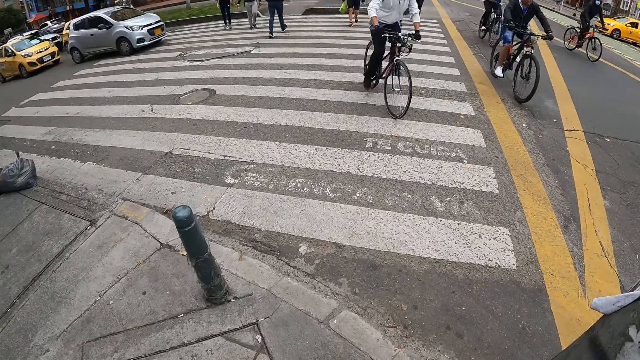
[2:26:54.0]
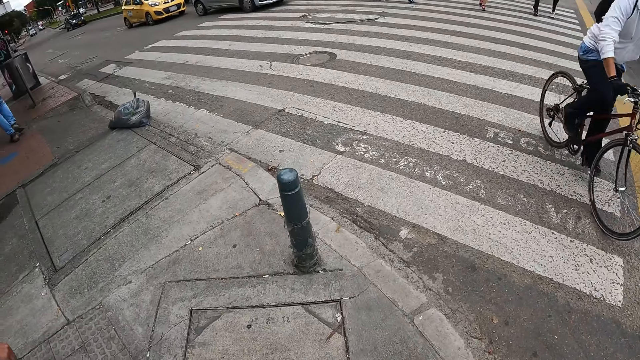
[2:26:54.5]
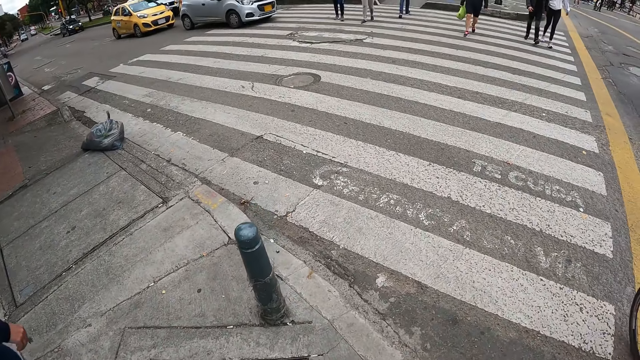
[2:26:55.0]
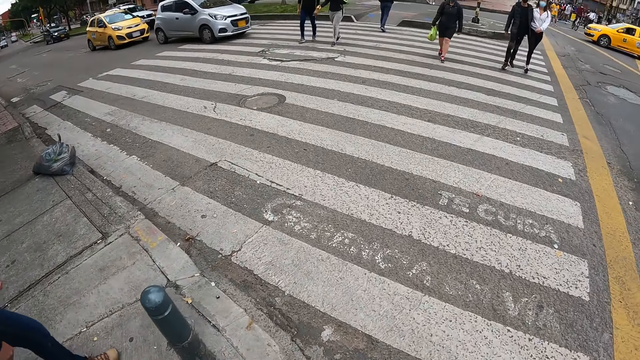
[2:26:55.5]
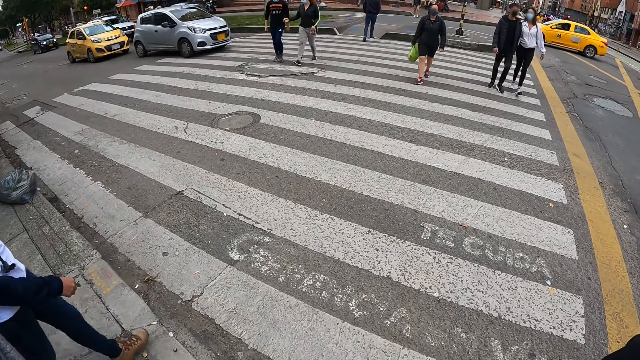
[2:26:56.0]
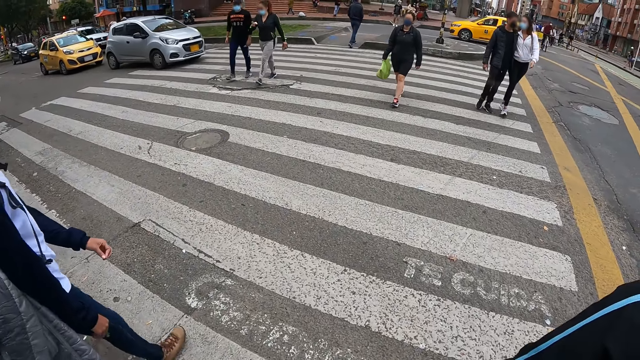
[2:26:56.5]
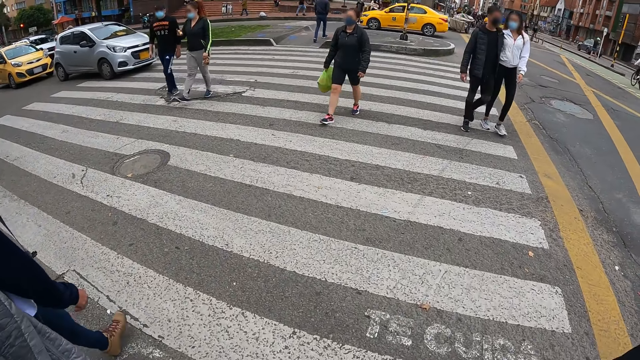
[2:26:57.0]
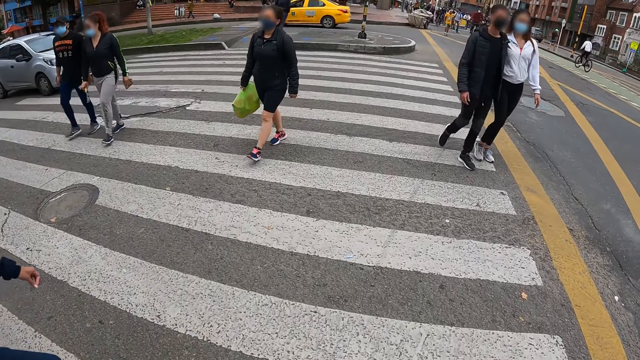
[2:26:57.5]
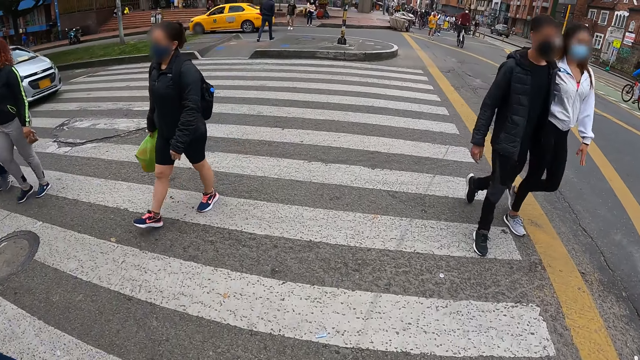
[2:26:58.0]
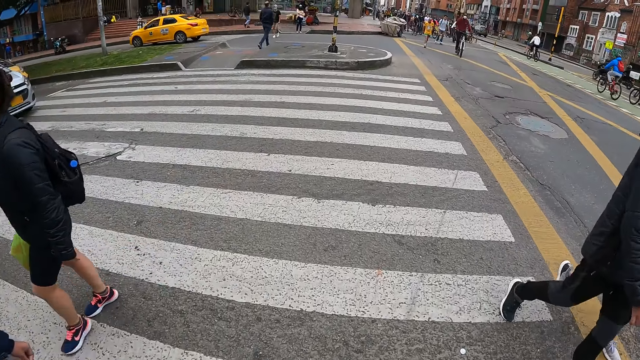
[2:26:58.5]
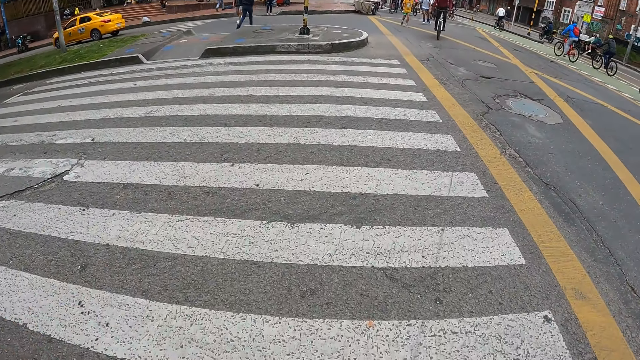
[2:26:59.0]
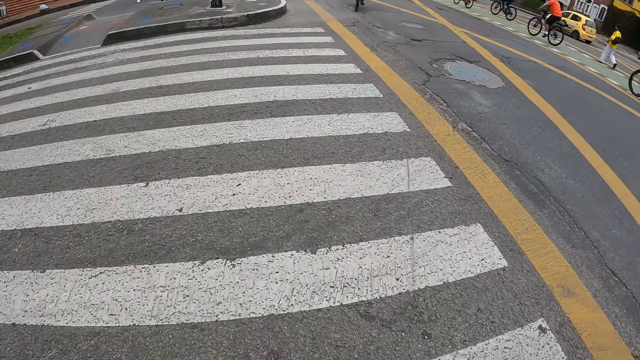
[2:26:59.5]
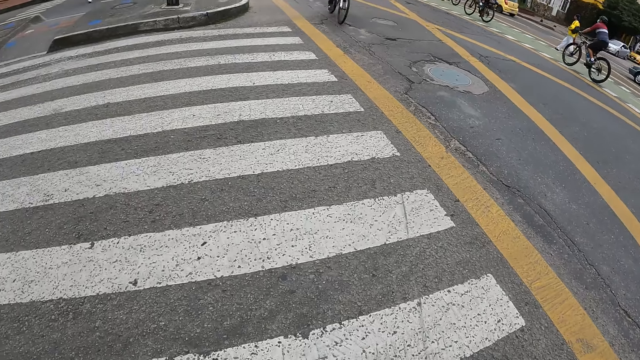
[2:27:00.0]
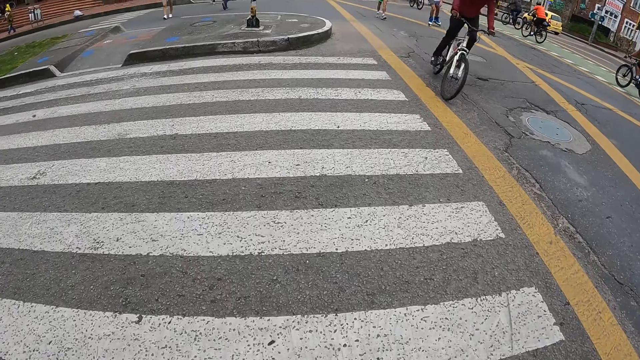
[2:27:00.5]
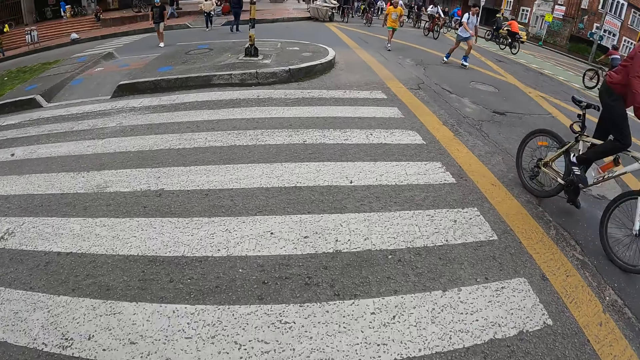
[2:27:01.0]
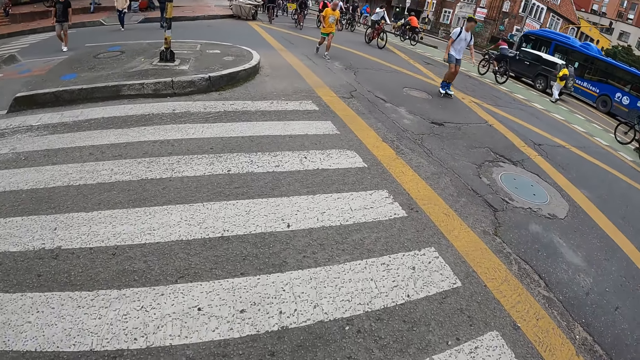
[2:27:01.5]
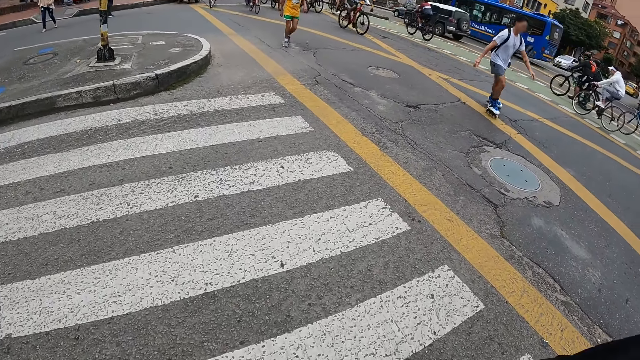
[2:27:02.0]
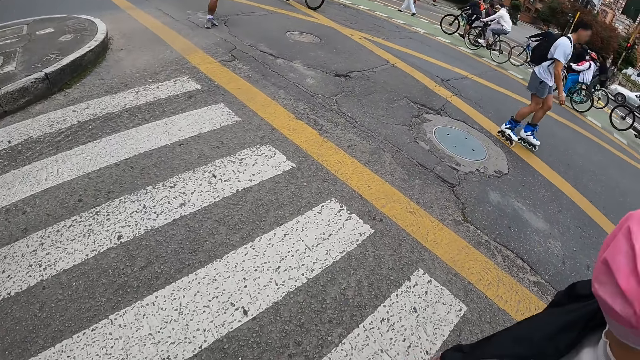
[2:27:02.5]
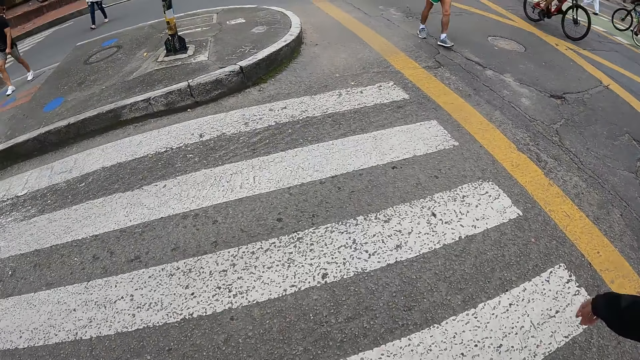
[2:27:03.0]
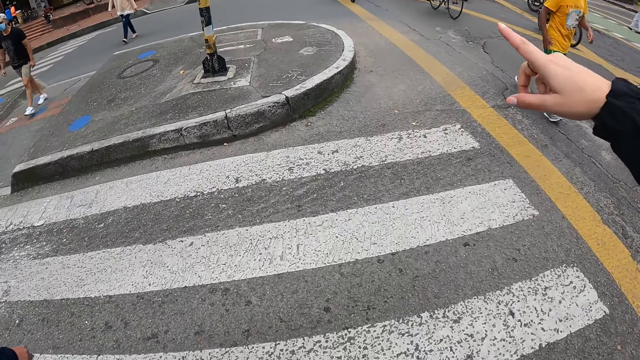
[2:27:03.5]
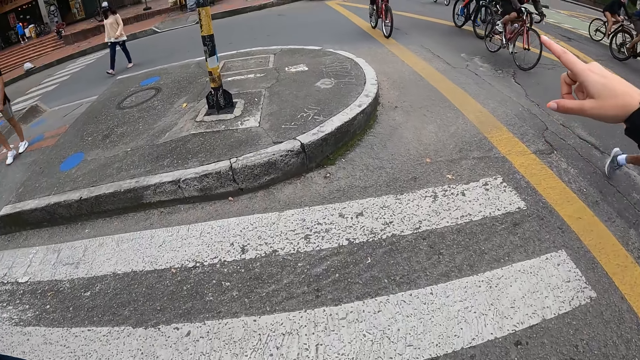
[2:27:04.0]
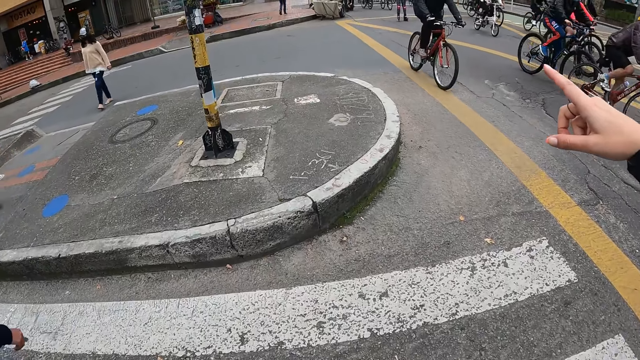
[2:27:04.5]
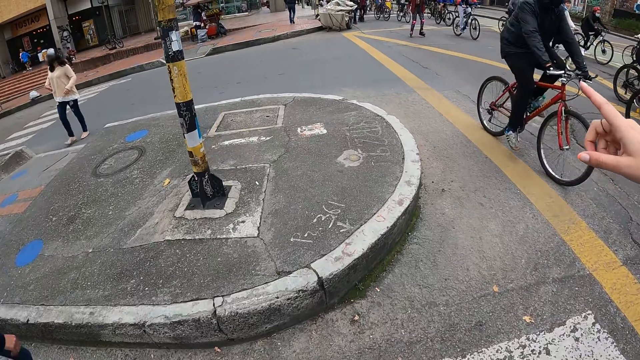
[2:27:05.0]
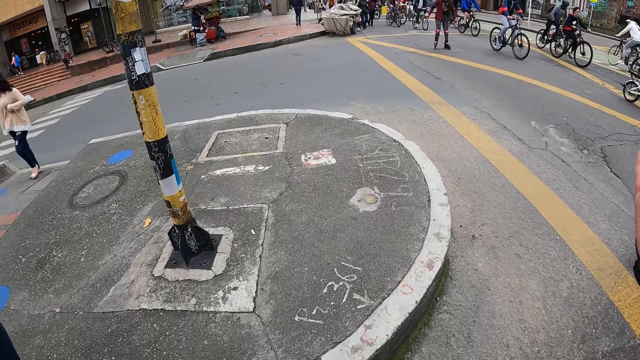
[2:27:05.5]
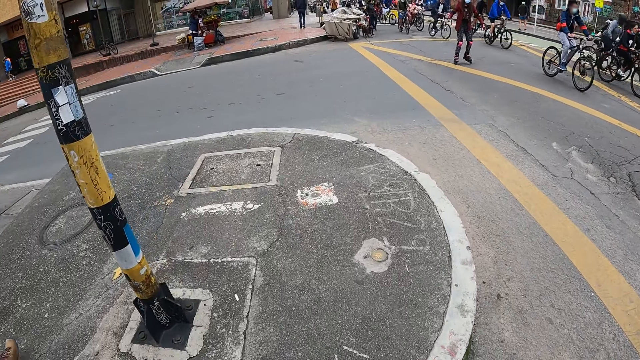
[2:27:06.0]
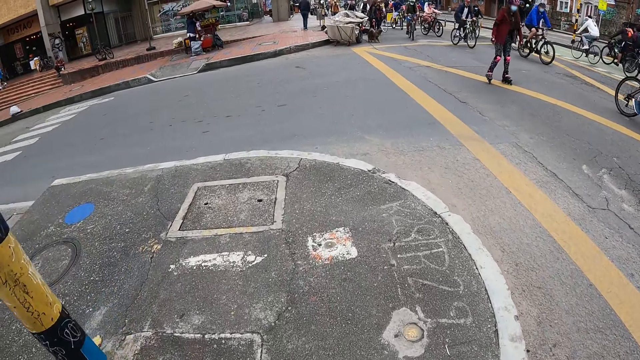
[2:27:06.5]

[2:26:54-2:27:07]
The camera wearer walks on a zebra crossing on the road. A woman walks on the zebra crossing on the road. Another woman walks on the zebra crossing on the road. The other woman interacts with the camera wearer and the first woman.

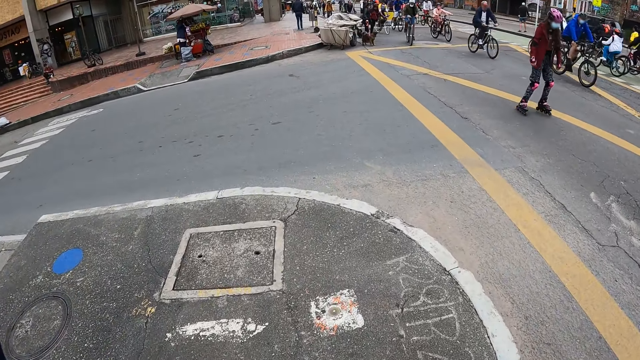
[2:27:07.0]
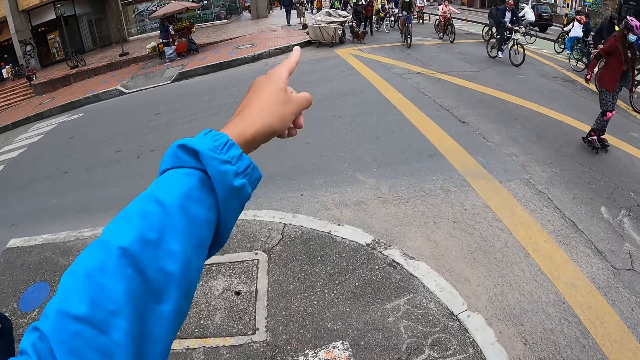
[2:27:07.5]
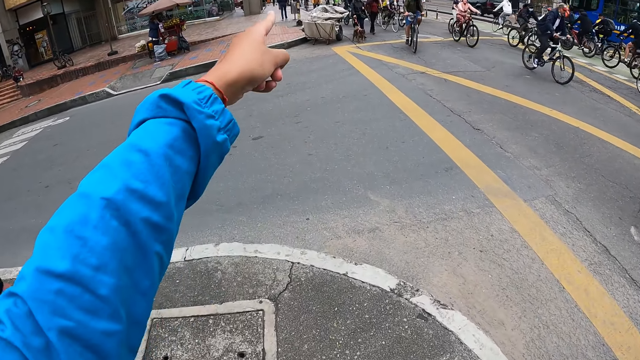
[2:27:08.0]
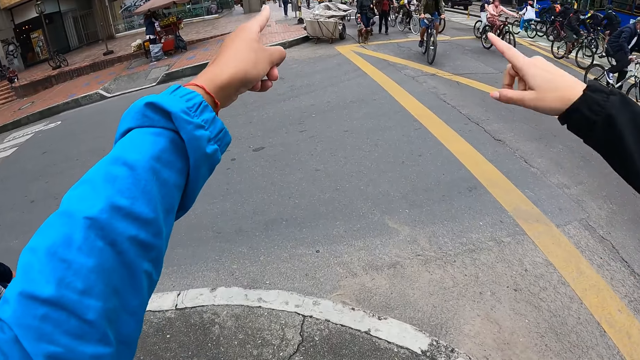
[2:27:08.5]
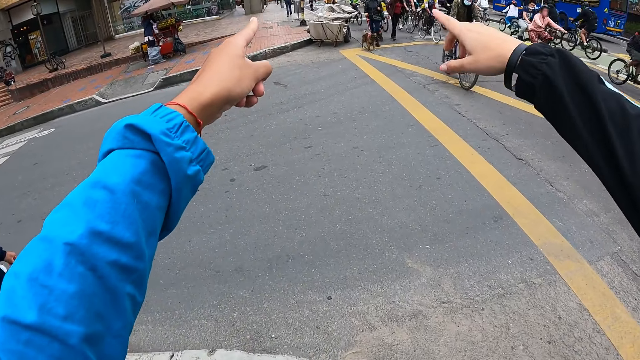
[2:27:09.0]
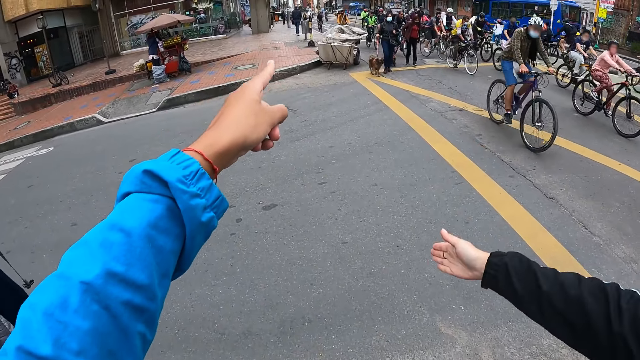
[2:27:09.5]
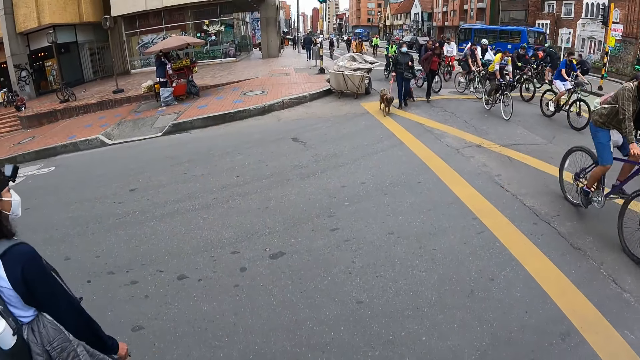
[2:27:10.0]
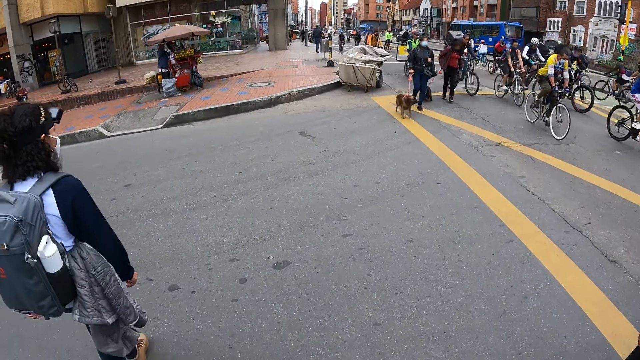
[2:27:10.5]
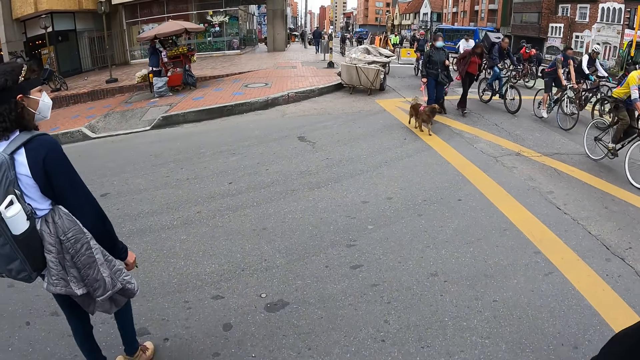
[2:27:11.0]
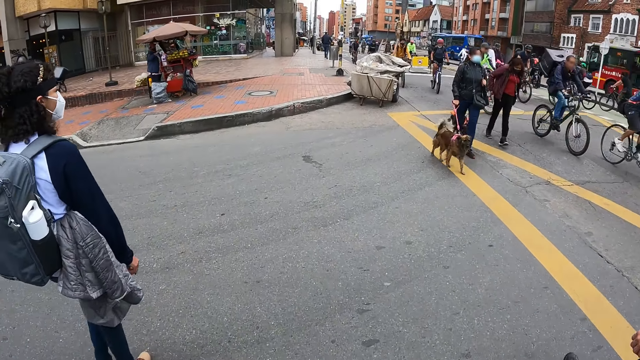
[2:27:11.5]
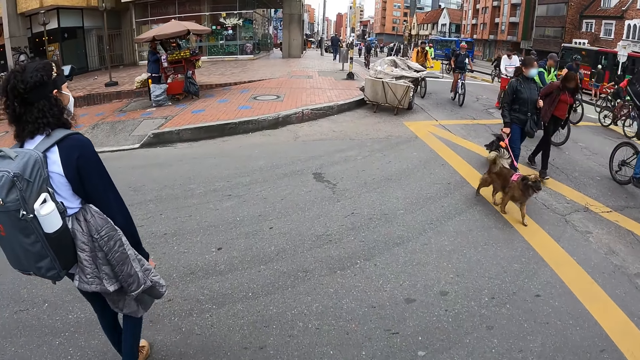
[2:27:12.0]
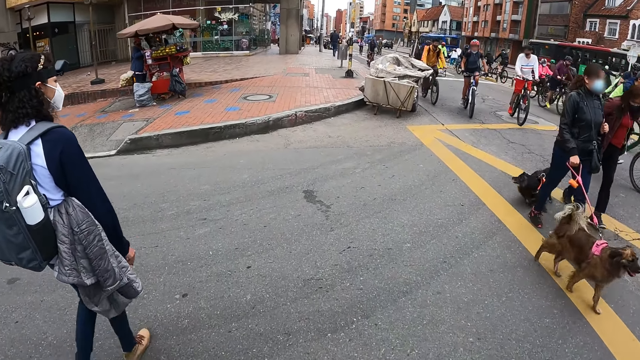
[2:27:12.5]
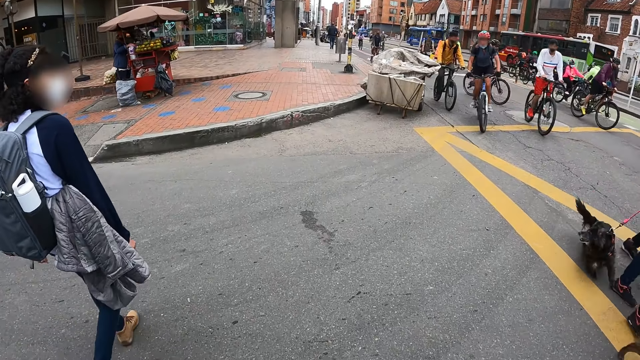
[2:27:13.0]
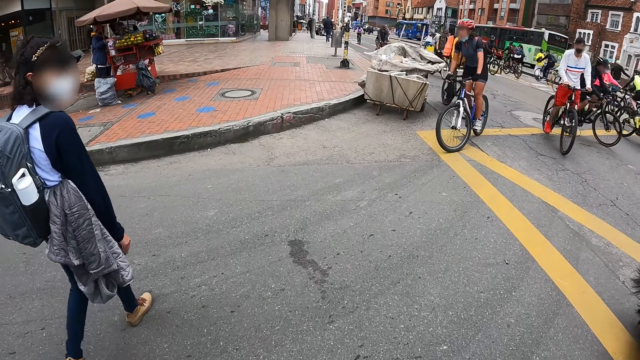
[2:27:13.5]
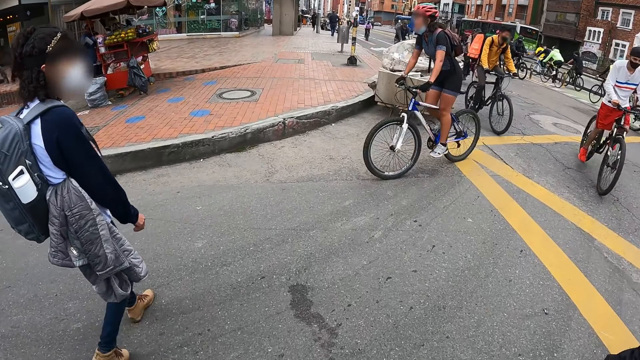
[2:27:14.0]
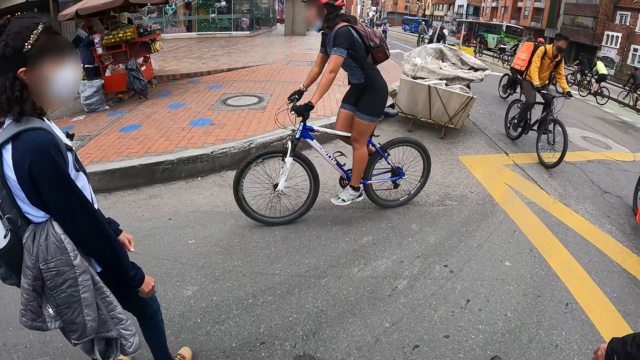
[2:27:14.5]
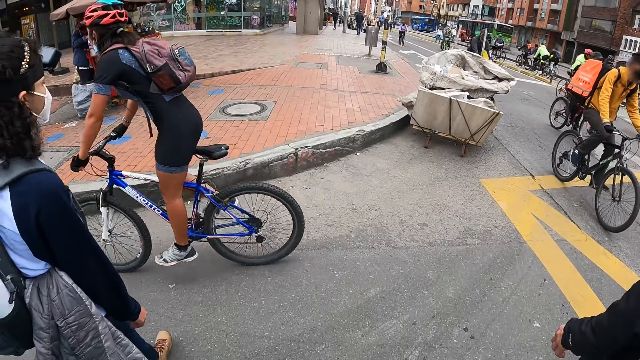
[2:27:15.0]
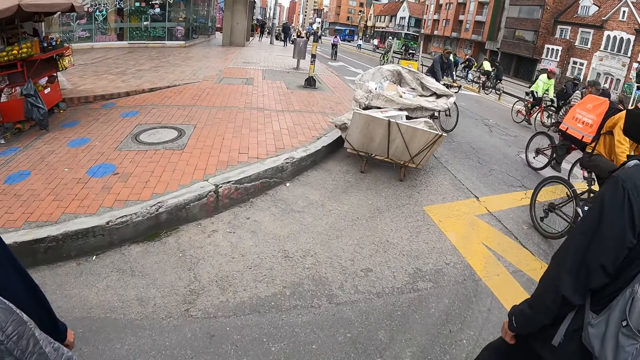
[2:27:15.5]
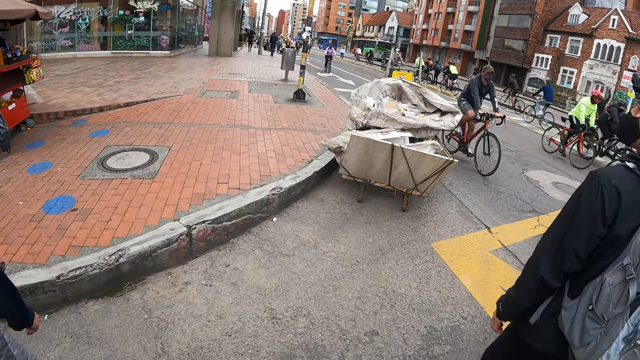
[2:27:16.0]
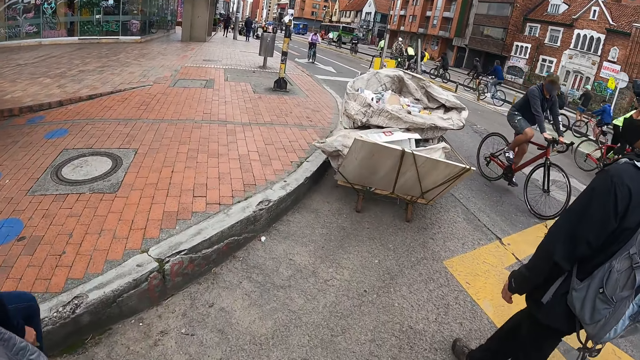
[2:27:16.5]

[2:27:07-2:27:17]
The camera wearer points at something. They walk. A man walks on the road.
